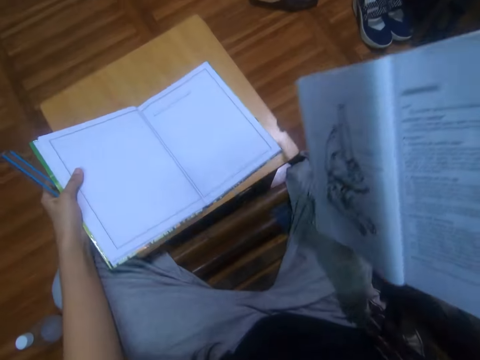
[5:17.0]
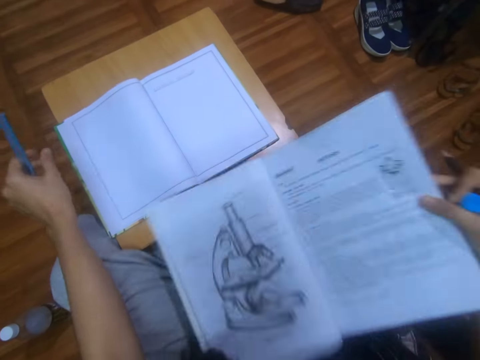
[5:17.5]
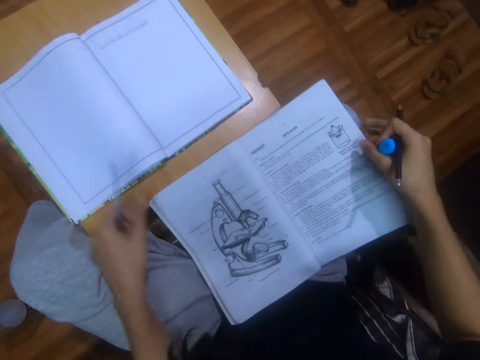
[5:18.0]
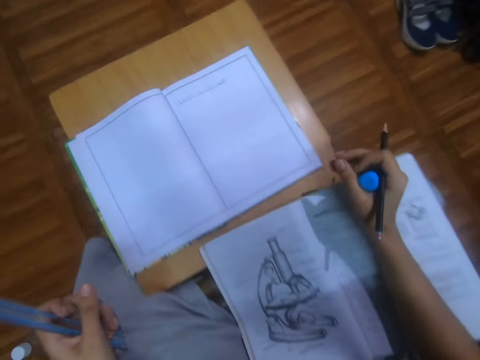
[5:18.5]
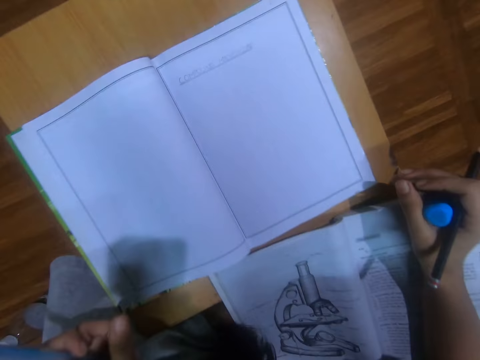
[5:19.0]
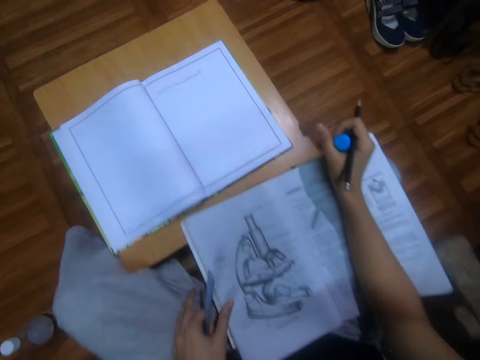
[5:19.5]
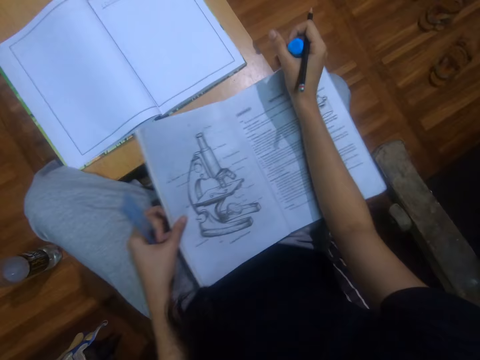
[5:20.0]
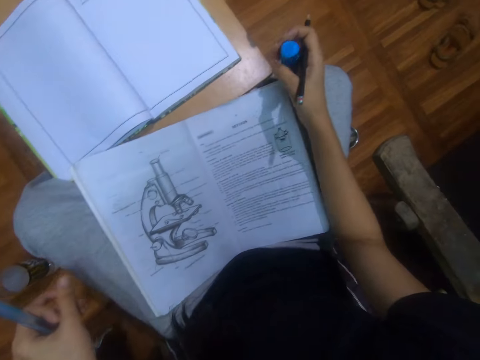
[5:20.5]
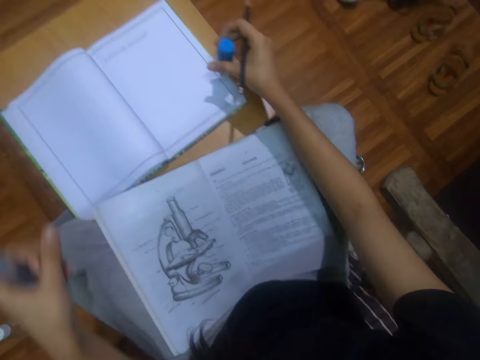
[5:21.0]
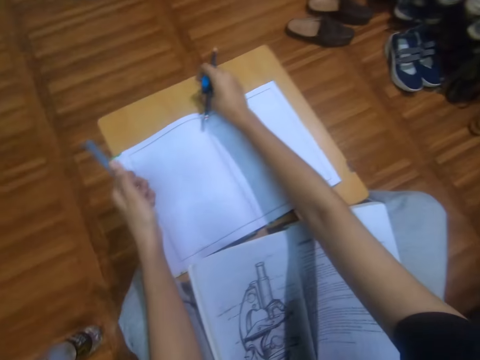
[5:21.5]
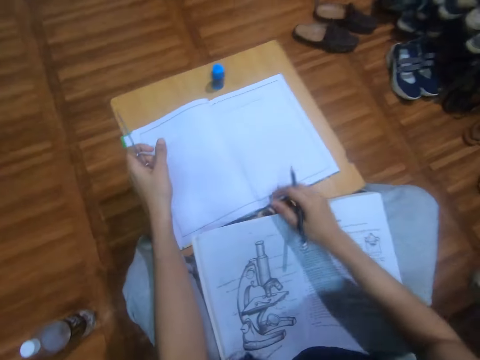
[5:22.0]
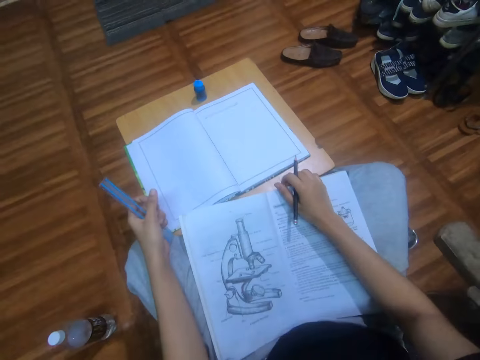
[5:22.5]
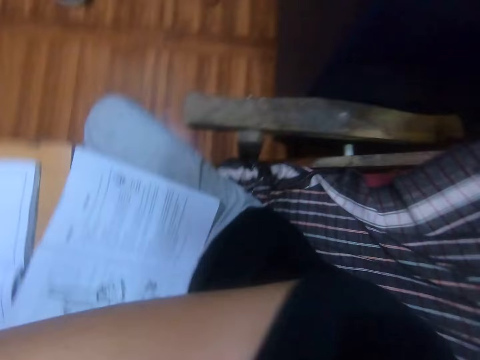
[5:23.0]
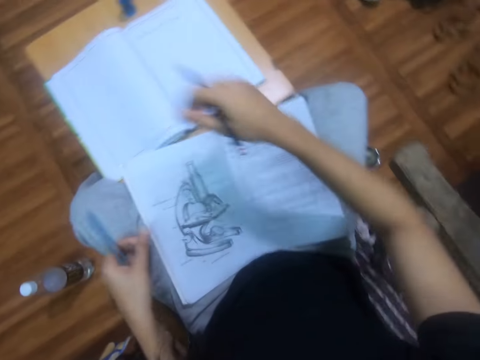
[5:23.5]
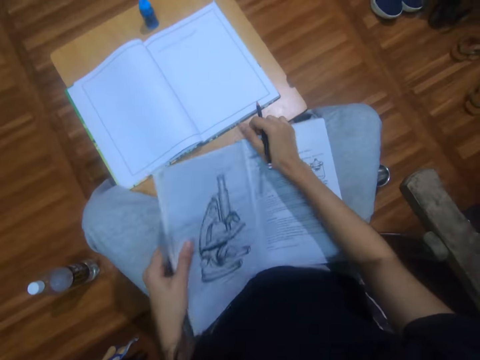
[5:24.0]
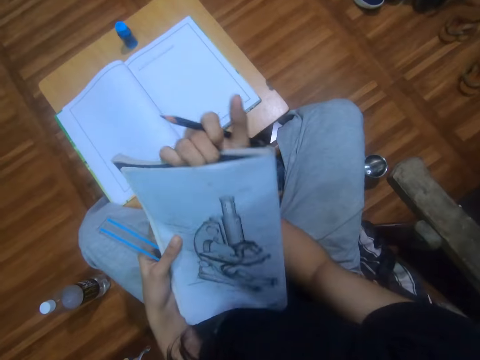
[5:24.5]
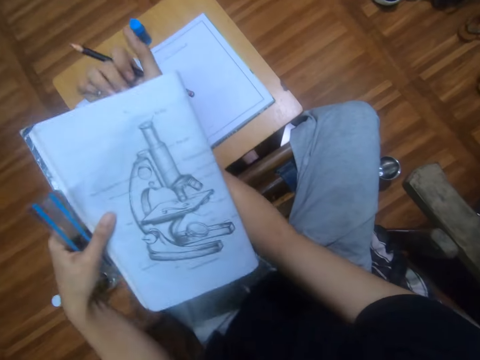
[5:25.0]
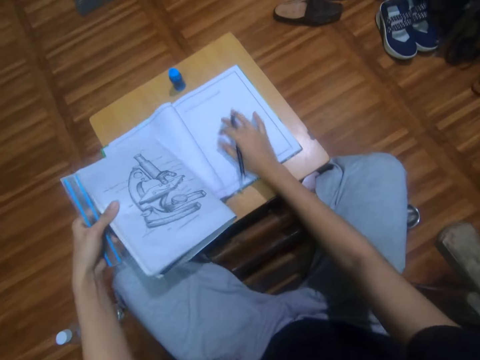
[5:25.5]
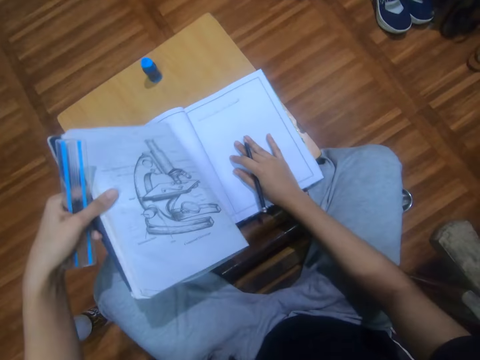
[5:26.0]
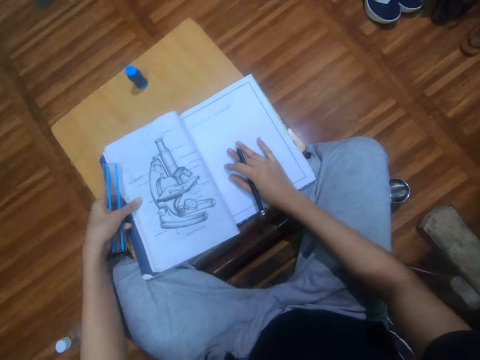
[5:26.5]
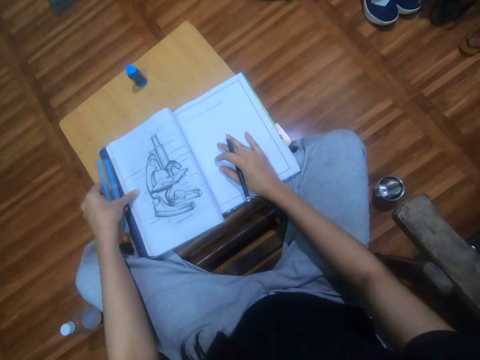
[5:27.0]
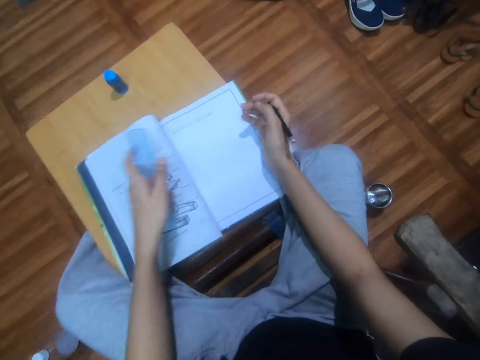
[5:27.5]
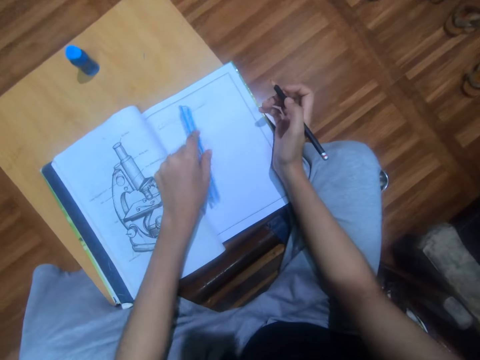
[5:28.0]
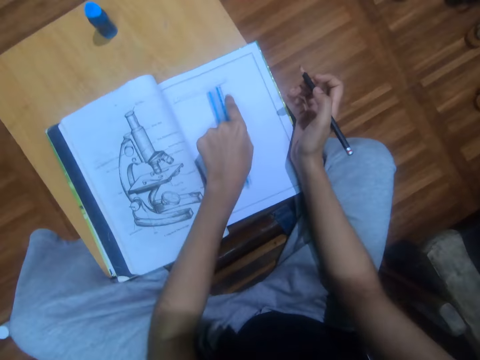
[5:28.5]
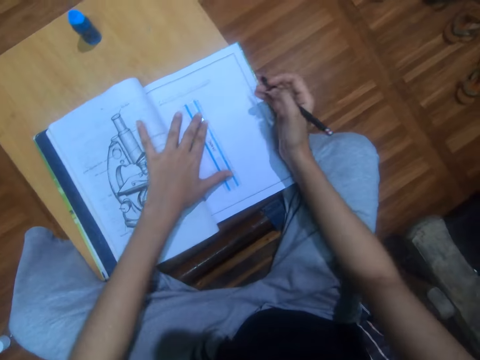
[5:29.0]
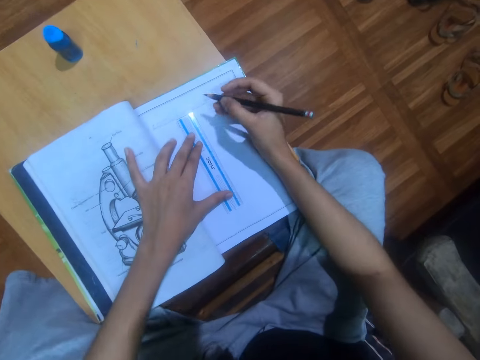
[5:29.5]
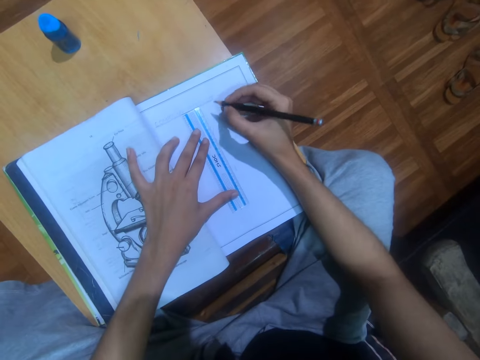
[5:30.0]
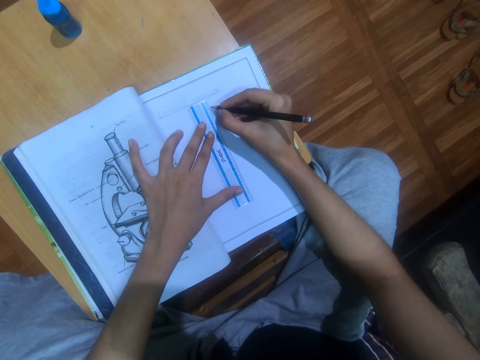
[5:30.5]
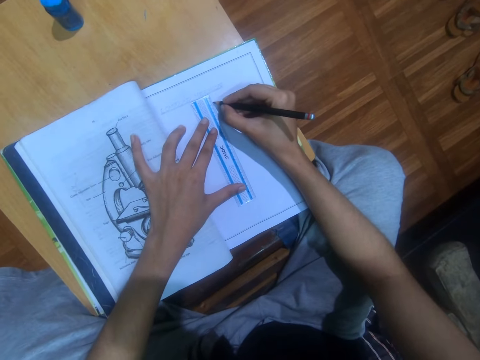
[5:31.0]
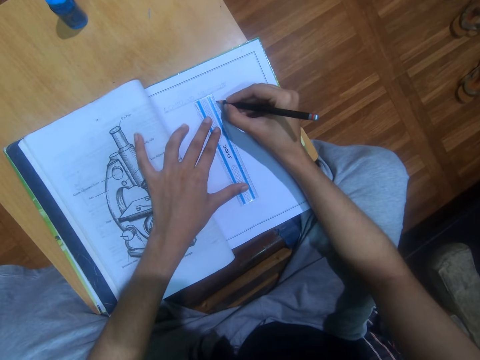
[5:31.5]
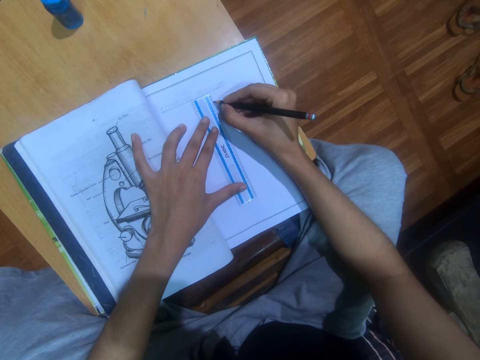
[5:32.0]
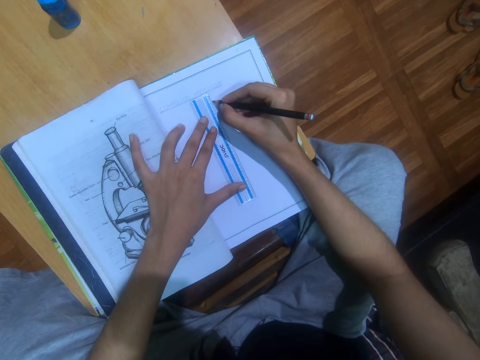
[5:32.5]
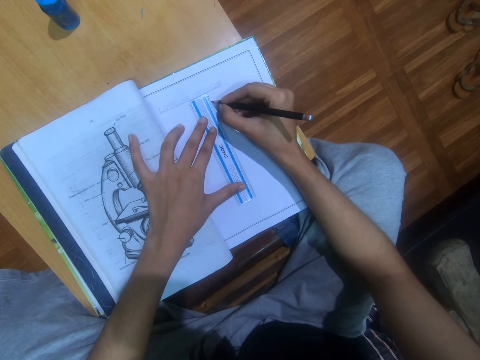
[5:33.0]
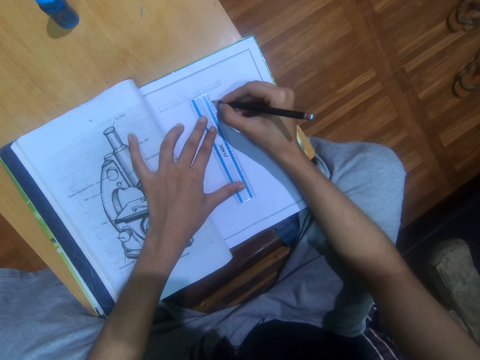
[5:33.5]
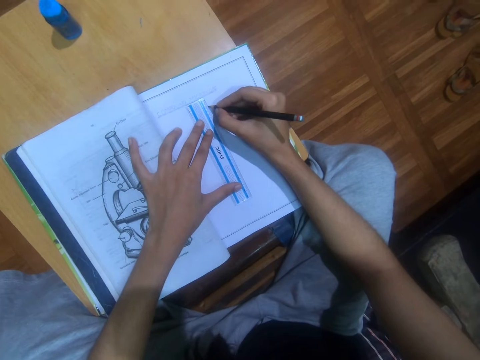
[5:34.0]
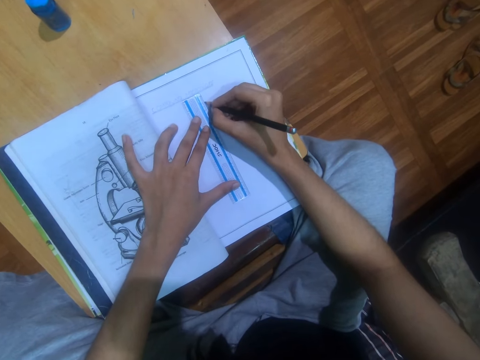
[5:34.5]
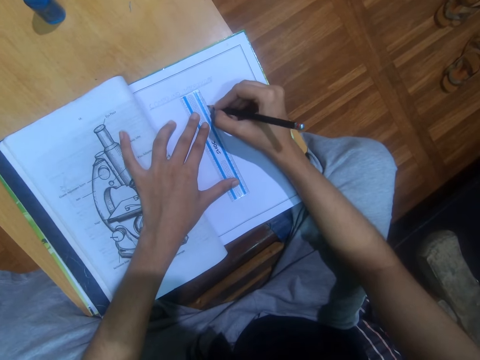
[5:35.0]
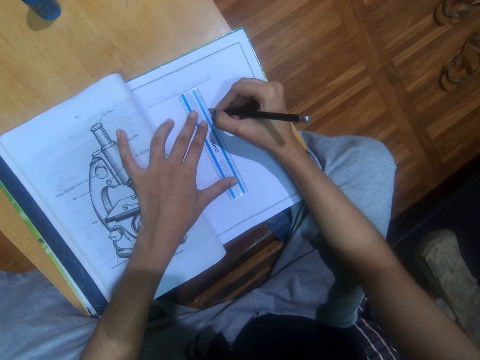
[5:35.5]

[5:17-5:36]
The camera wearer drops the book. They drop the bottle on the table. They look around. They rub the face. They fold the book. They drop the book on the table. They draw using the ruler and pencil. They draw on the book.

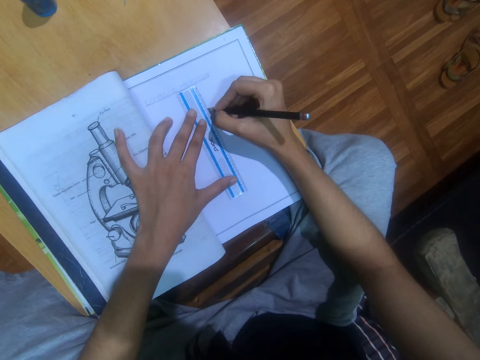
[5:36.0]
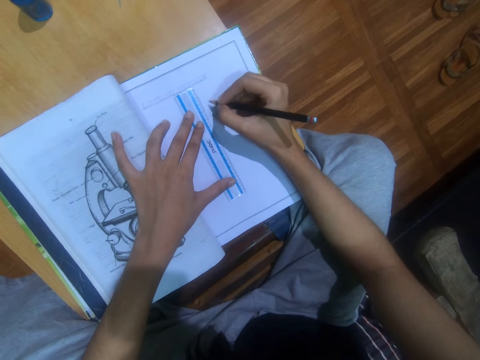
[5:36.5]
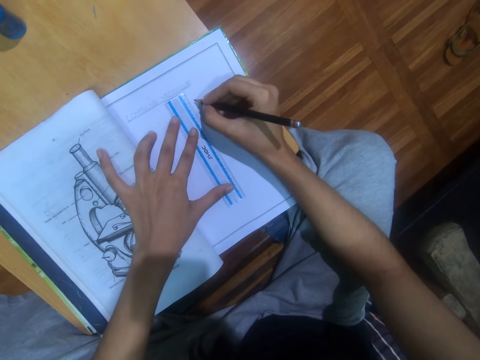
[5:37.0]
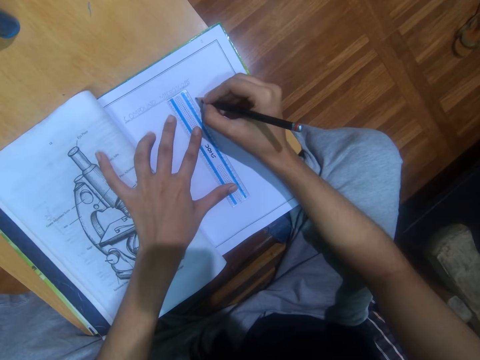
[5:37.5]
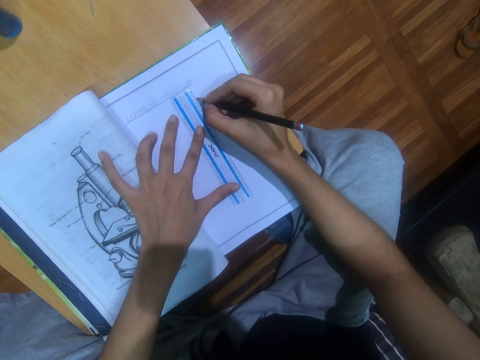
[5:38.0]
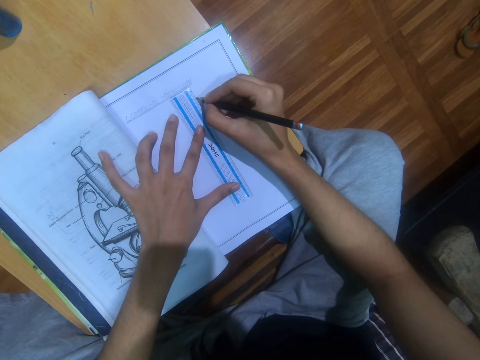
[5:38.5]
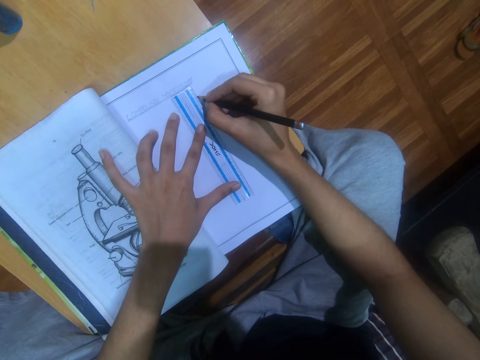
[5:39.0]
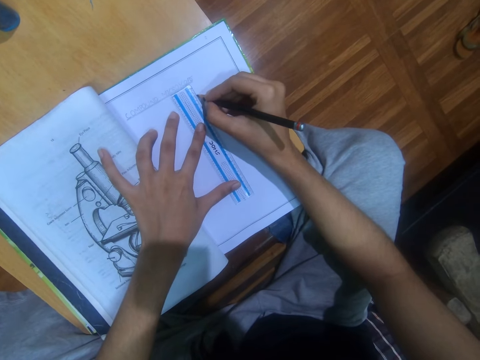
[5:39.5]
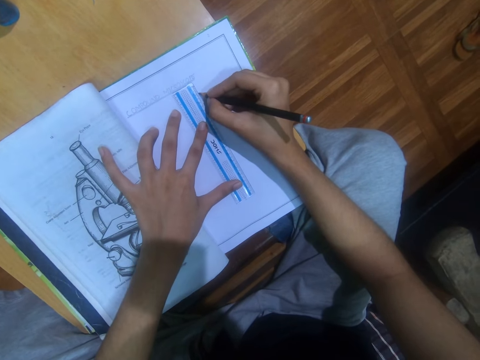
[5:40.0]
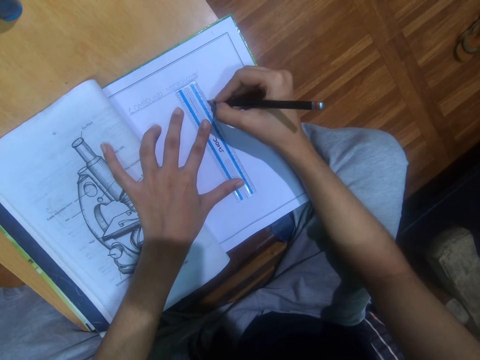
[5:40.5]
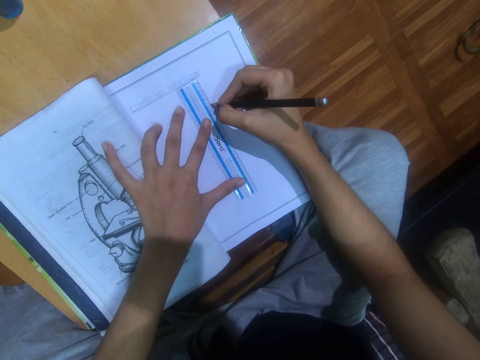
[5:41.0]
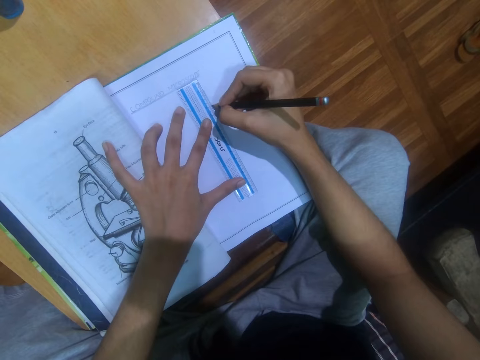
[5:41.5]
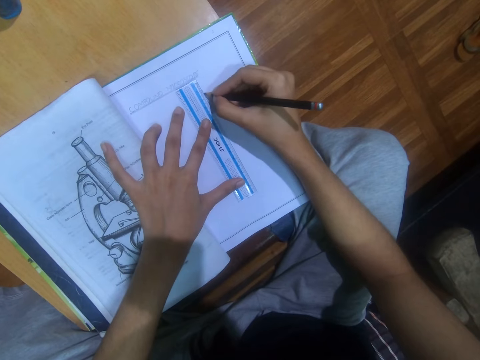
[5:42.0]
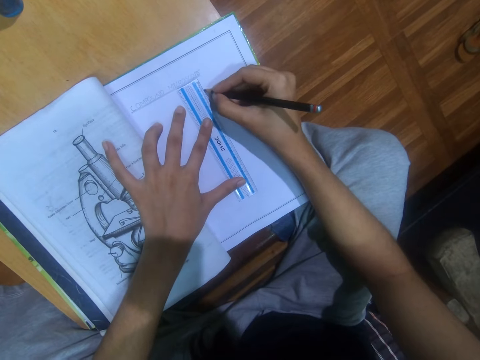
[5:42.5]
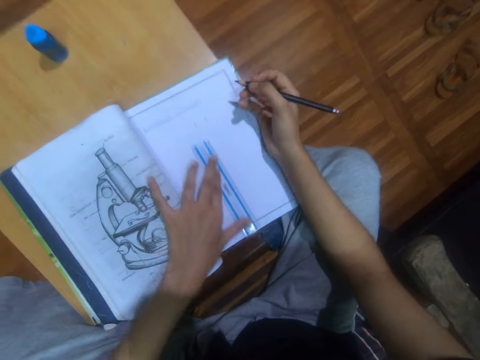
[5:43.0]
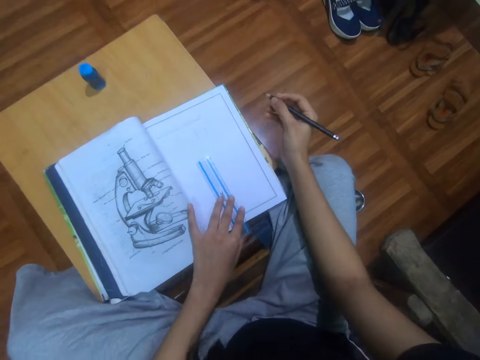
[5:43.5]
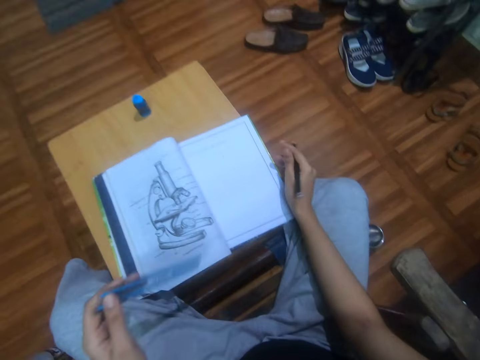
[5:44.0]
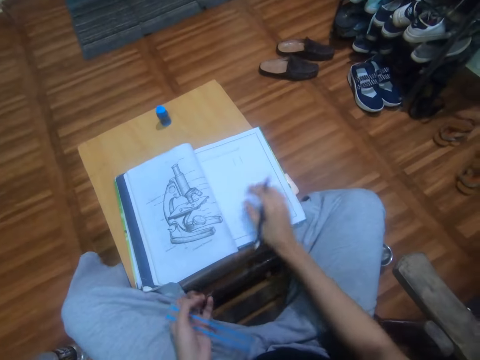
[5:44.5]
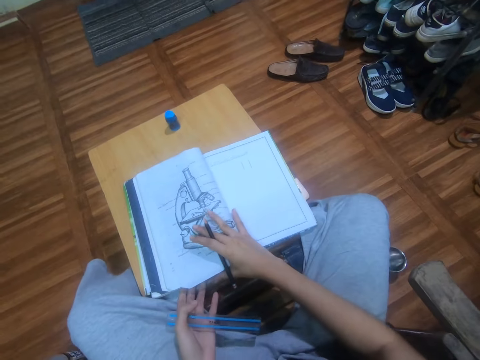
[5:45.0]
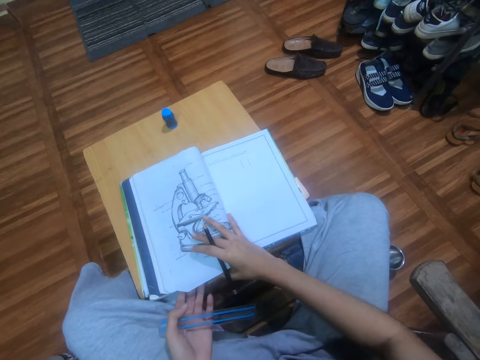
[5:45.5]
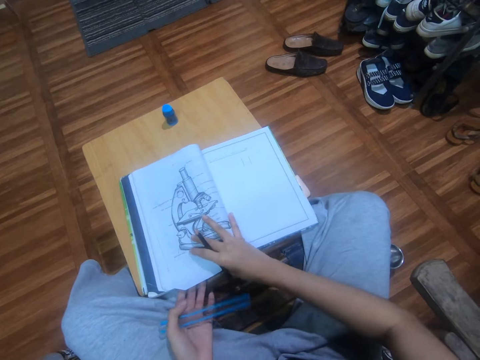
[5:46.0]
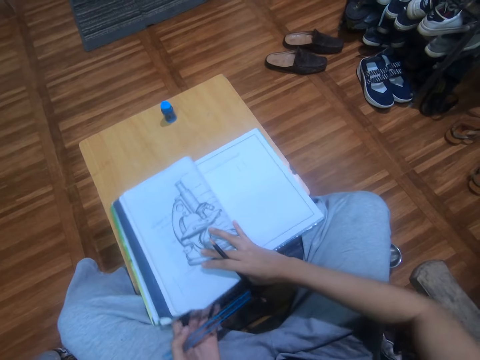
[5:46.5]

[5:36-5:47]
The camera wearer picks a ruler. They turn the book.
